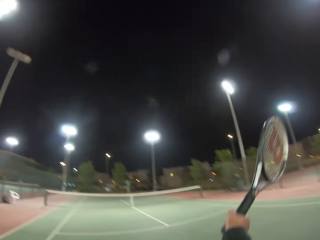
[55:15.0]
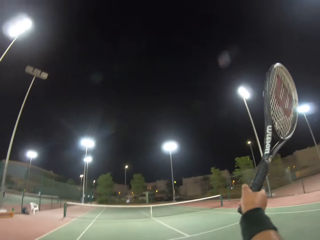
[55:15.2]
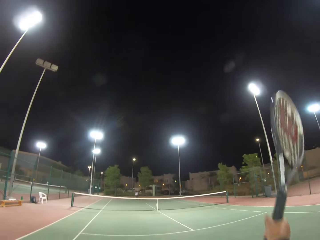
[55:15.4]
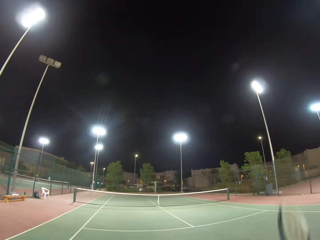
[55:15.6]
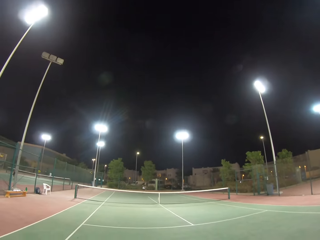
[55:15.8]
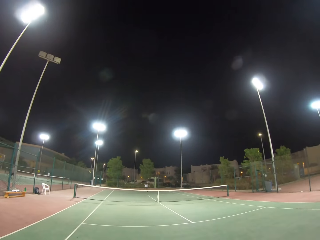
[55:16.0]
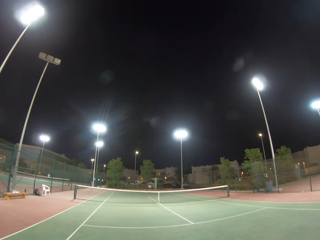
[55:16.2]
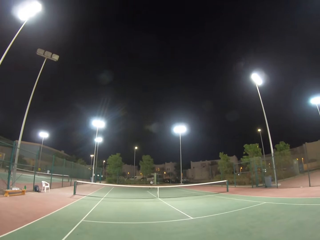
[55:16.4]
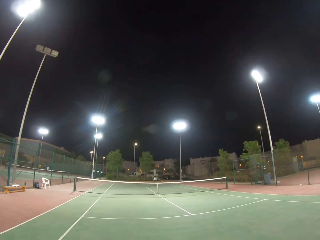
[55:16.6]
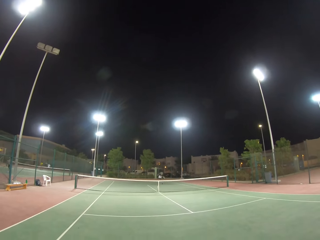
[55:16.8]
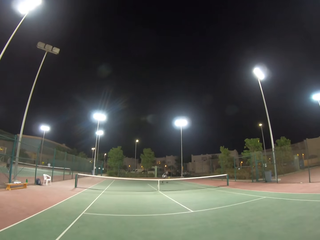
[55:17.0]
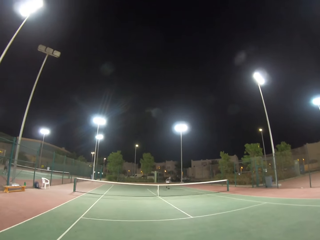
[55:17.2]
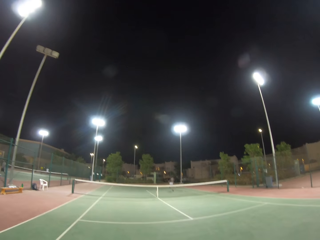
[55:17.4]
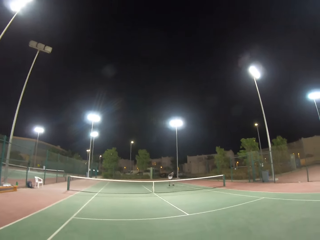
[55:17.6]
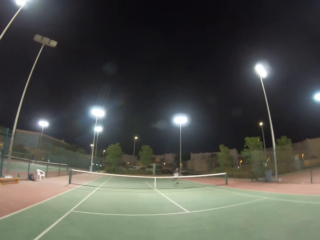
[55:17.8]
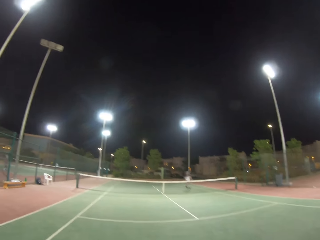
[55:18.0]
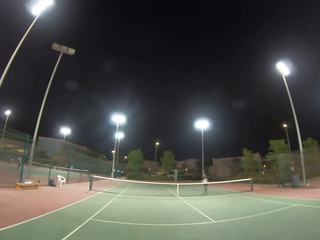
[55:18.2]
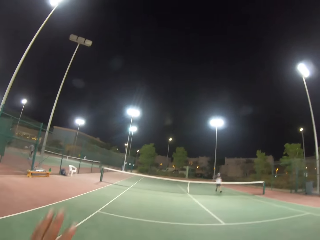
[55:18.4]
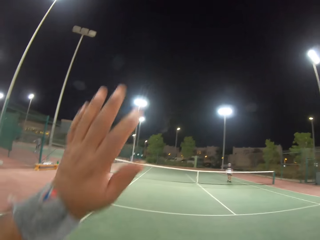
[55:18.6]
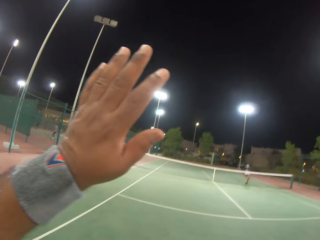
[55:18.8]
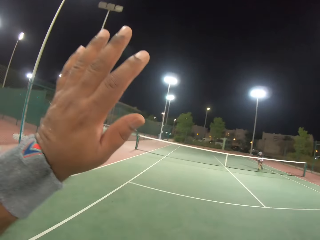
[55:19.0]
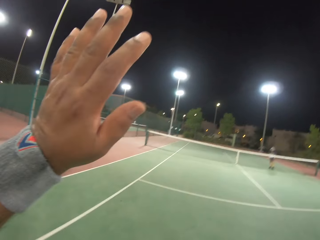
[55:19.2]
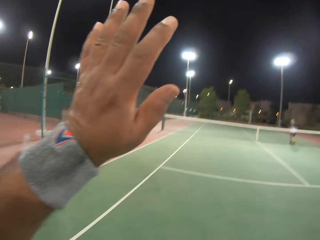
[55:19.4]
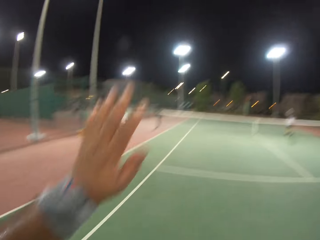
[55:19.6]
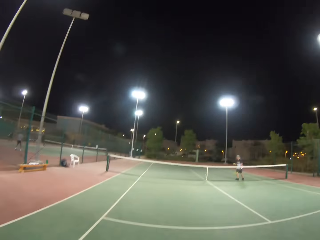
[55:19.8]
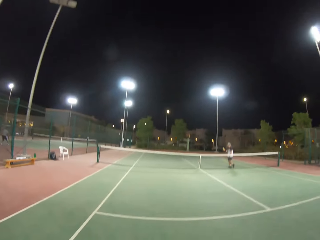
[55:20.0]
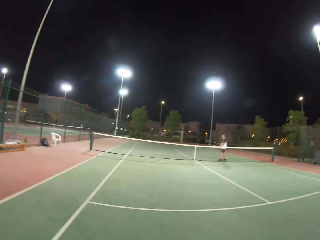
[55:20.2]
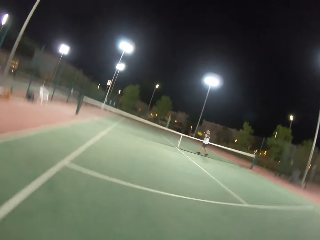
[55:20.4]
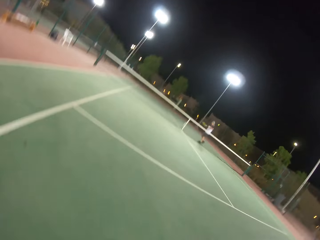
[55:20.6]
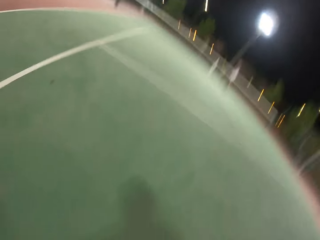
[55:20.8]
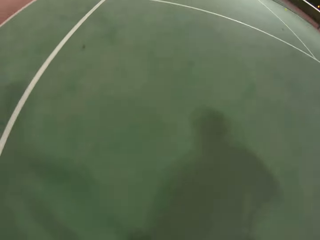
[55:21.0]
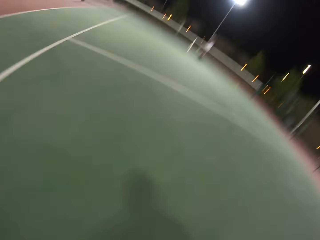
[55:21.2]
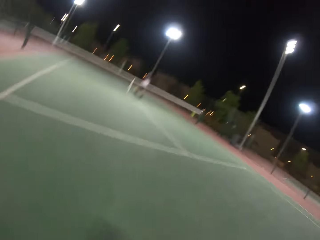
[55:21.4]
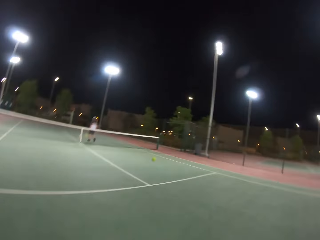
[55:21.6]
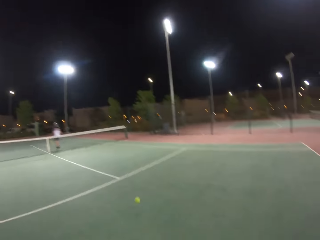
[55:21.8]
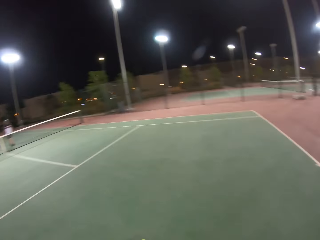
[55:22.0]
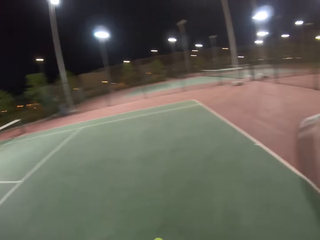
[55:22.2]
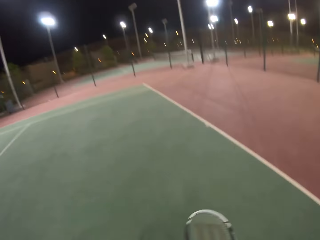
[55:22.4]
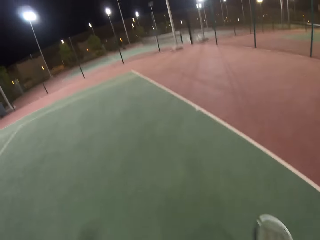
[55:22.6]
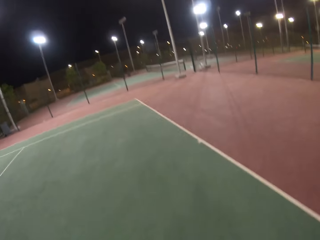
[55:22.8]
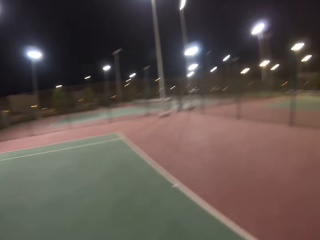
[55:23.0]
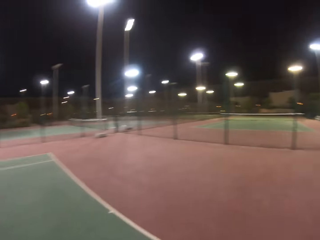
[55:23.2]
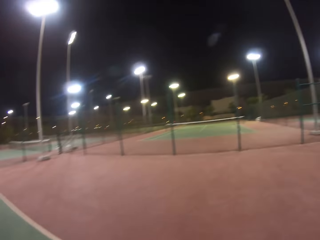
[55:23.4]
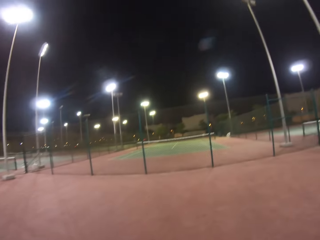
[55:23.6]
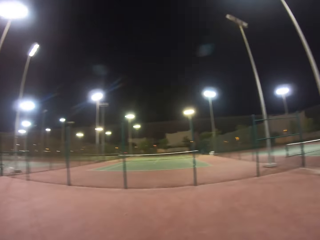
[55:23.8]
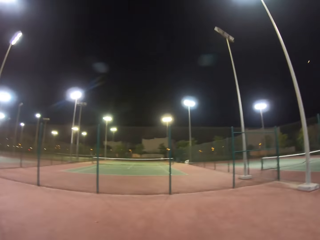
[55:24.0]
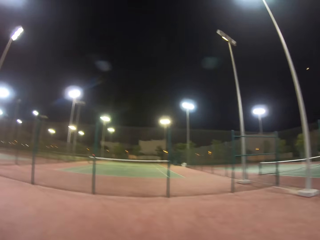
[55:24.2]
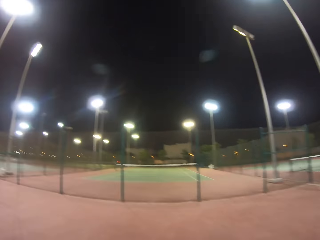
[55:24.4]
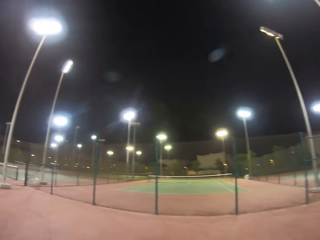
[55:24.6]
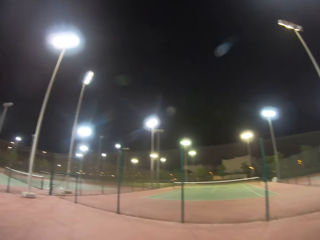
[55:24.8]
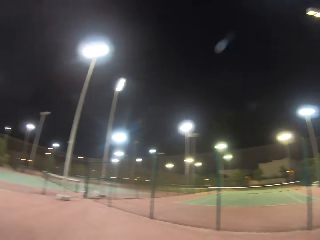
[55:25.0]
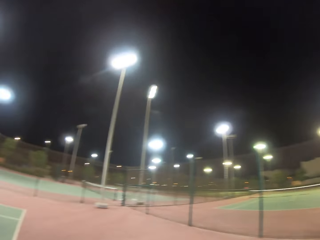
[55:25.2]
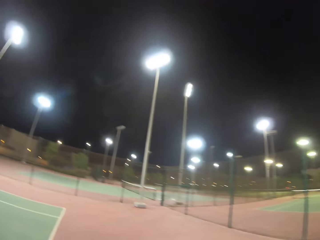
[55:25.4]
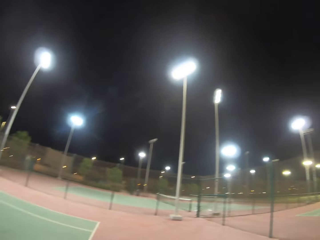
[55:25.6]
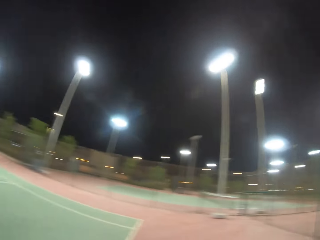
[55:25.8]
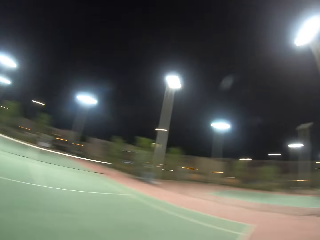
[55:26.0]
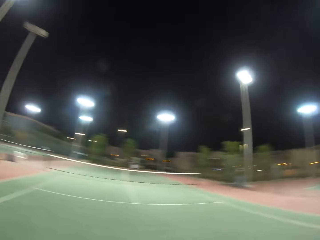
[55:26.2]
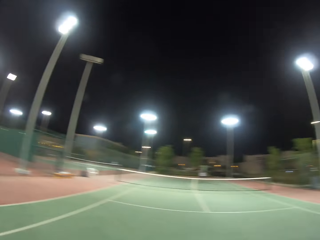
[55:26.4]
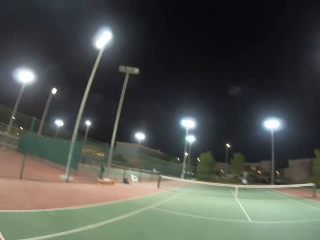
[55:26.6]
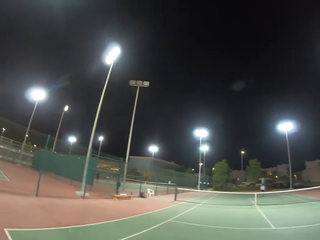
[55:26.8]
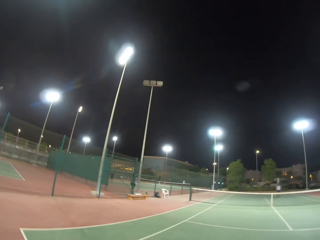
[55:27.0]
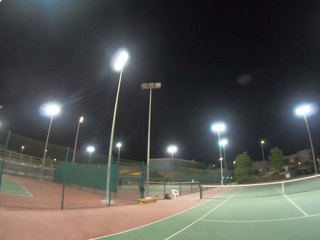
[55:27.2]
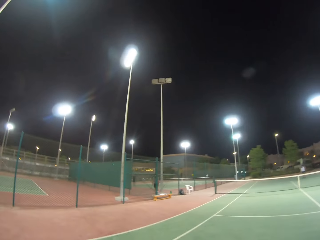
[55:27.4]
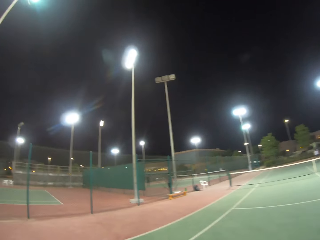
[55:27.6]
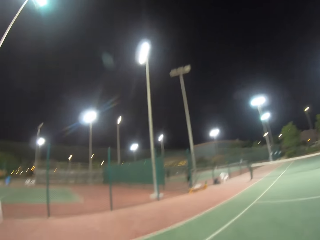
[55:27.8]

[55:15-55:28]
The camera wearer hits the tennis ball towards a man. The man hits the tennis ball towards the camera wearer. The camera wearer raises their left hand up. They put the left hand down. They receive the ball from someone. They dribble the ball on the ground. They walk on the tennis ball court. They look around the tennis ball court.

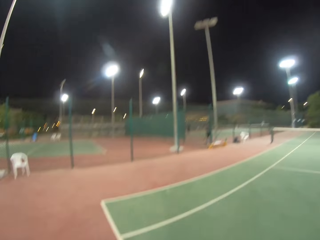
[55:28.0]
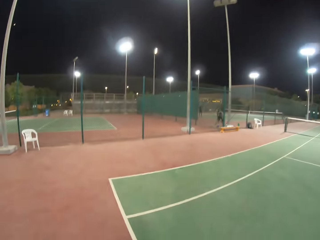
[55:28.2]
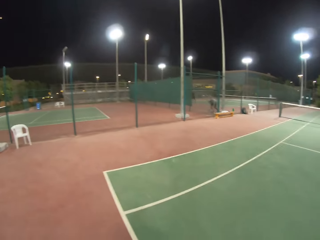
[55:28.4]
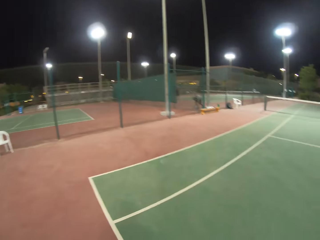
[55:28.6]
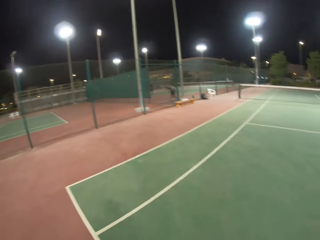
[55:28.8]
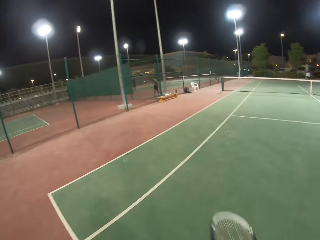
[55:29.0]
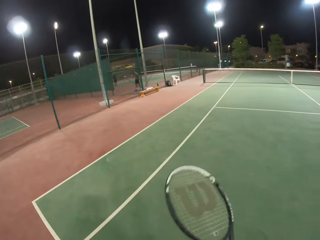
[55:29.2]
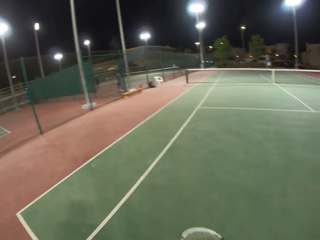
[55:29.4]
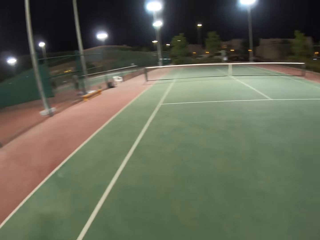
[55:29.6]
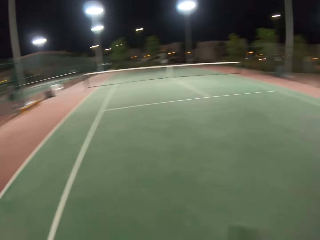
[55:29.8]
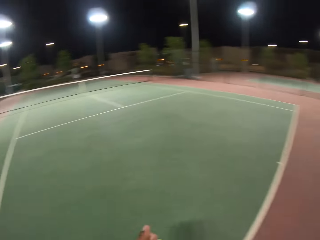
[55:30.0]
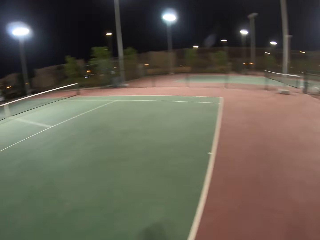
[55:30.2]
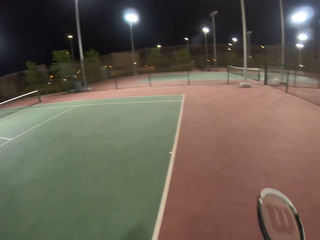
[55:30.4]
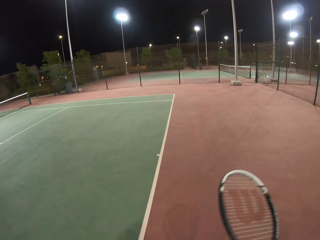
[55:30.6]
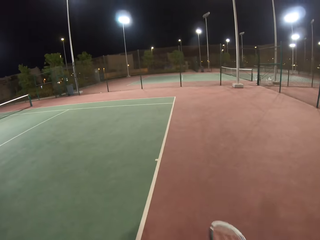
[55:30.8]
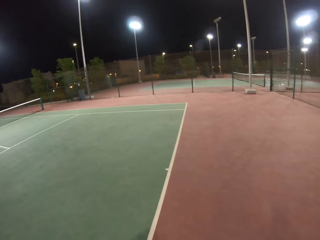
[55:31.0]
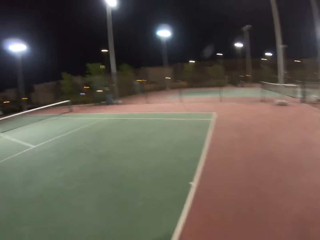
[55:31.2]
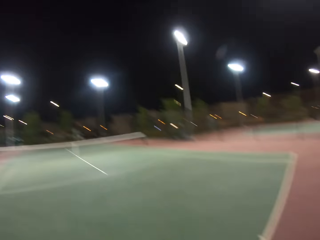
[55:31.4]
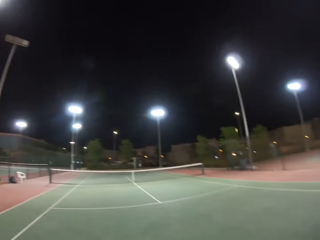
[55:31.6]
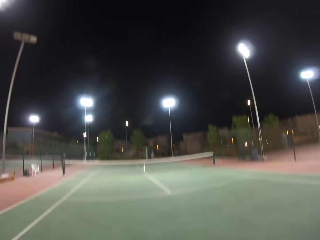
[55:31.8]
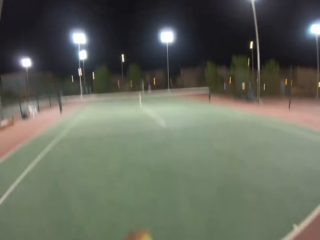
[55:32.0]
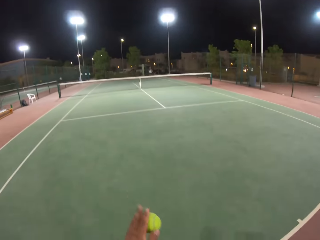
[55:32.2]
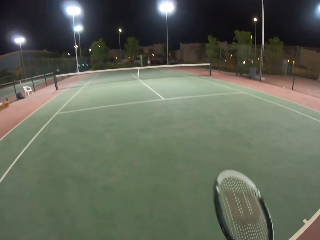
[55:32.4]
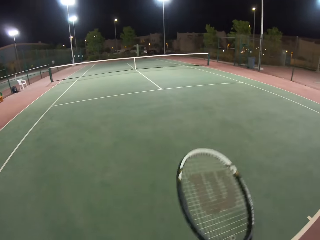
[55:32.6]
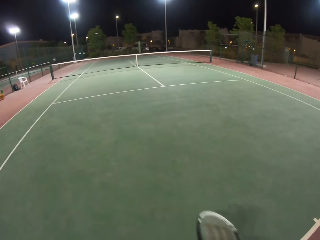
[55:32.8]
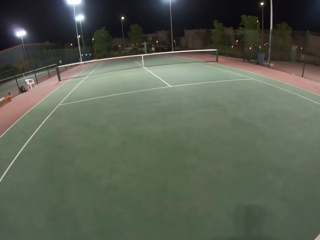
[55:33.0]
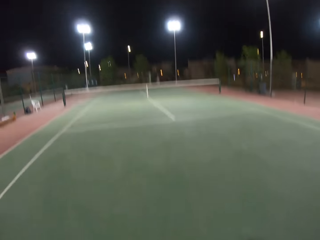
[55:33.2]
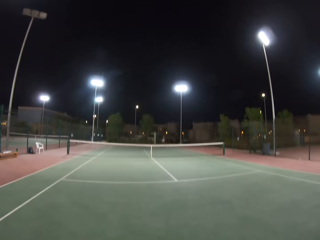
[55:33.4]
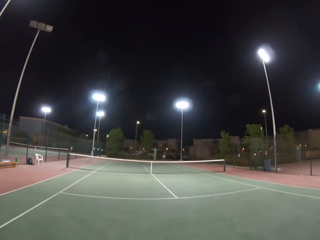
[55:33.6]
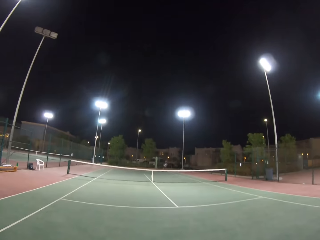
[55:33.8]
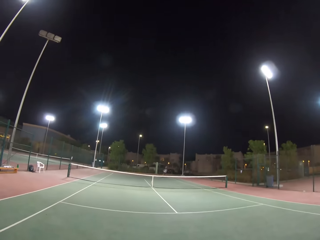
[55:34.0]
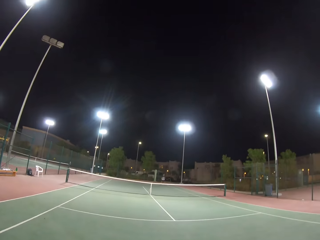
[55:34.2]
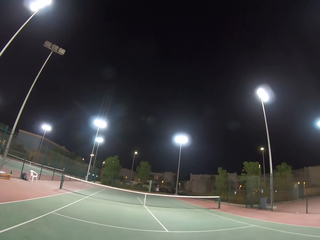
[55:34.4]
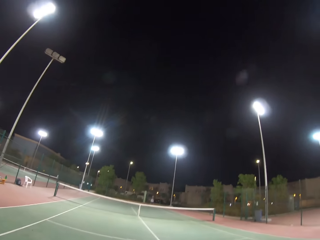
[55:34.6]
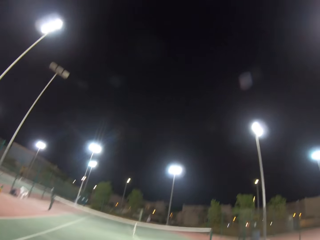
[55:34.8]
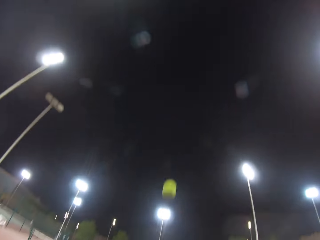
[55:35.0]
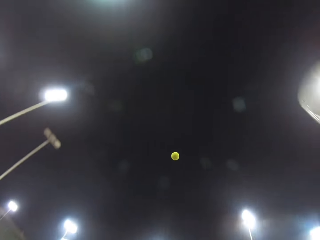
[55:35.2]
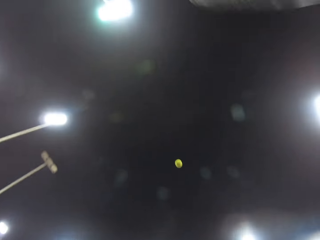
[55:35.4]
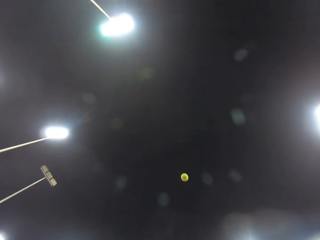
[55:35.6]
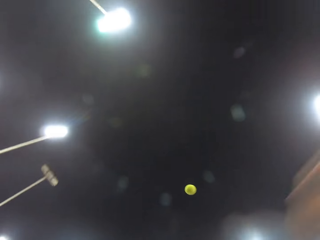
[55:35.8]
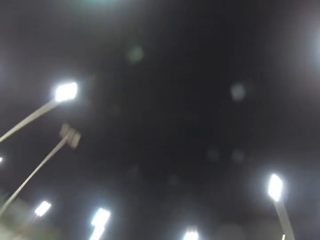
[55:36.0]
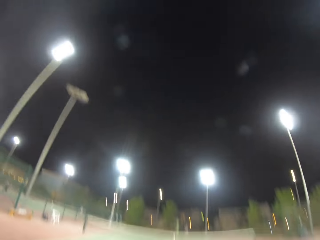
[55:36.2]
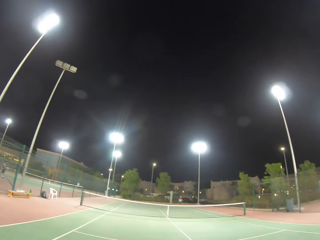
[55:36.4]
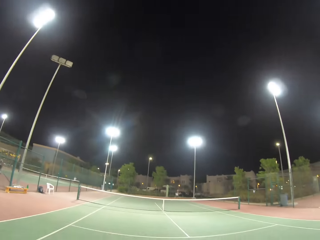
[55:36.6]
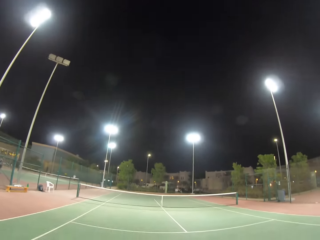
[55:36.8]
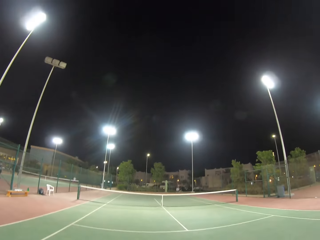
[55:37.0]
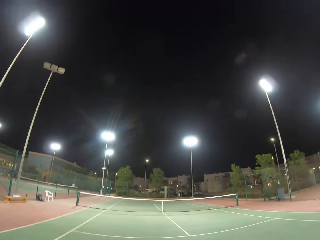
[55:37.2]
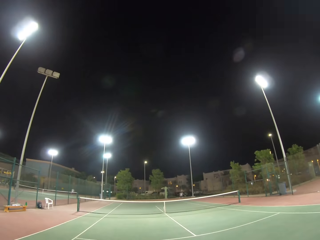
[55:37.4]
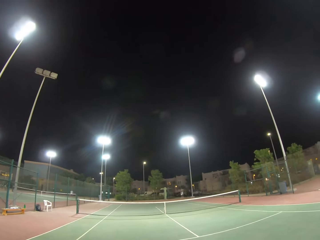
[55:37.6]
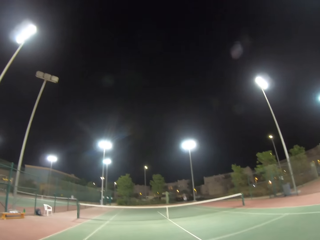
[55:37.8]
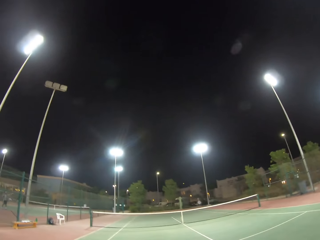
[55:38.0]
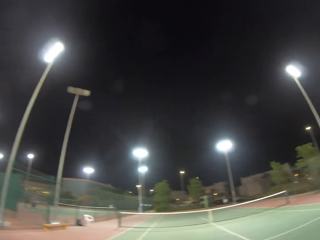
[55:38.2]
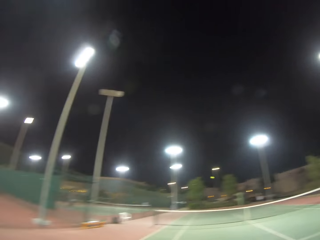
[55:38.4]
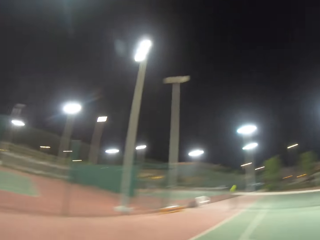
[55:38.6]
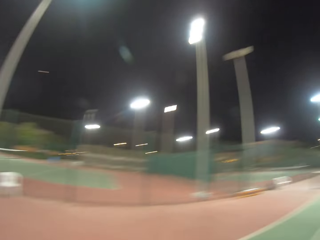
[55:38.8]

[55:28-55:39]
The camera wearer bounces the tennis ball on the floor. They throw the tennis ball in the air and hit the tennis ball towards a man. The man hits the tennis ball towards the camera wearer.
